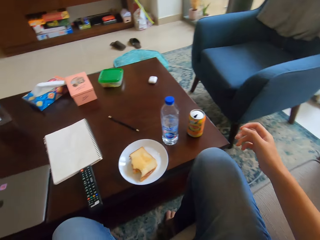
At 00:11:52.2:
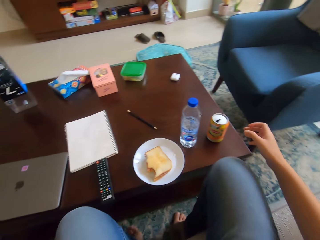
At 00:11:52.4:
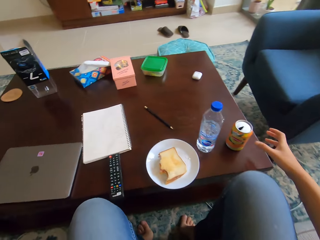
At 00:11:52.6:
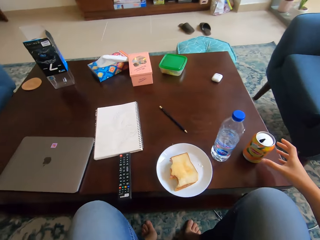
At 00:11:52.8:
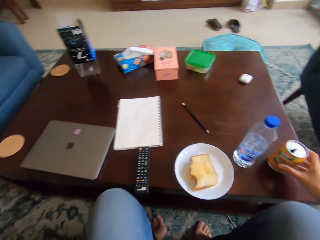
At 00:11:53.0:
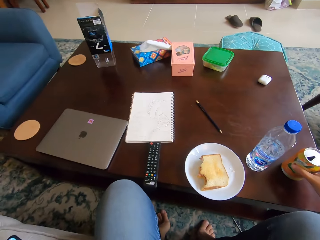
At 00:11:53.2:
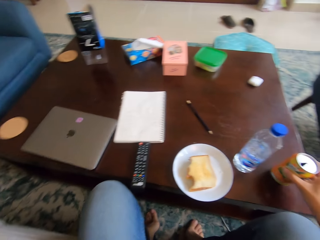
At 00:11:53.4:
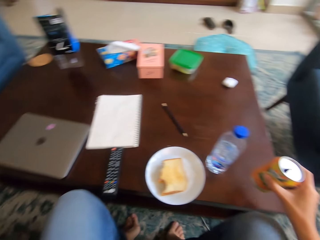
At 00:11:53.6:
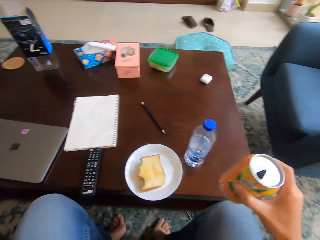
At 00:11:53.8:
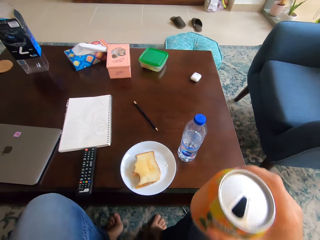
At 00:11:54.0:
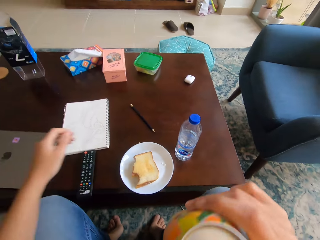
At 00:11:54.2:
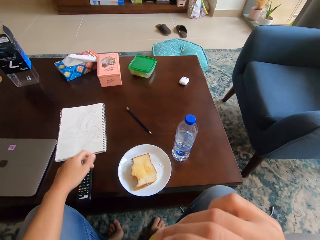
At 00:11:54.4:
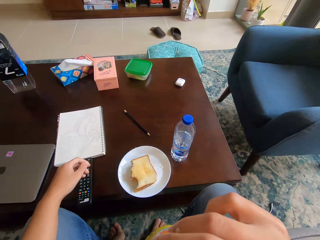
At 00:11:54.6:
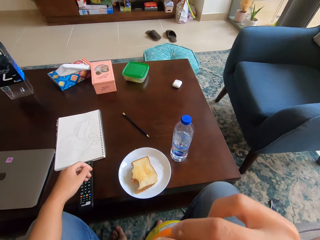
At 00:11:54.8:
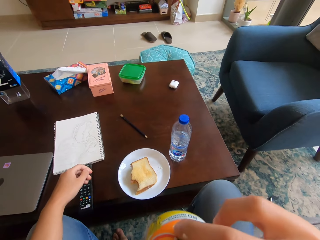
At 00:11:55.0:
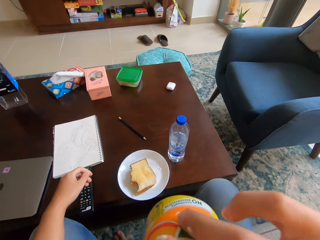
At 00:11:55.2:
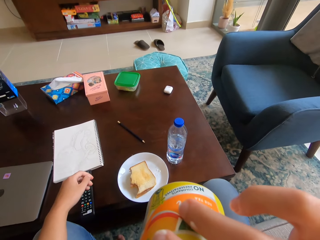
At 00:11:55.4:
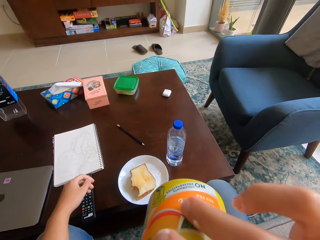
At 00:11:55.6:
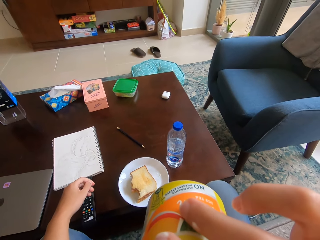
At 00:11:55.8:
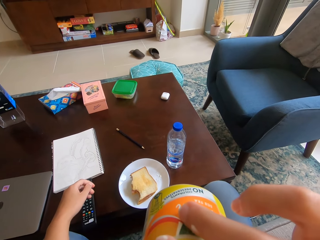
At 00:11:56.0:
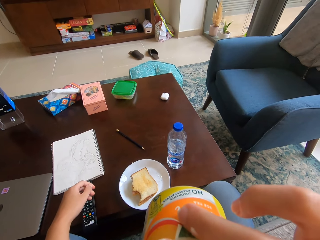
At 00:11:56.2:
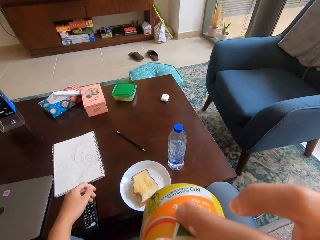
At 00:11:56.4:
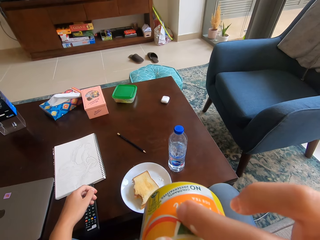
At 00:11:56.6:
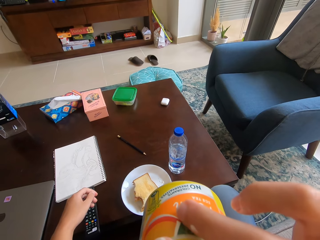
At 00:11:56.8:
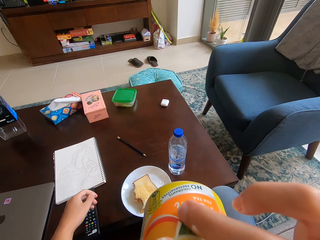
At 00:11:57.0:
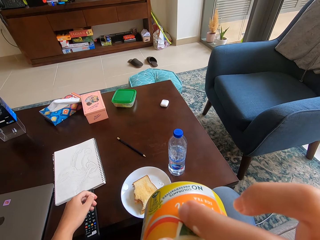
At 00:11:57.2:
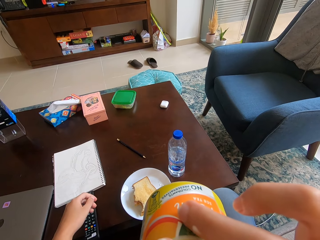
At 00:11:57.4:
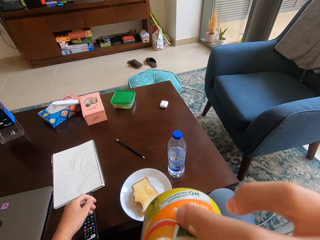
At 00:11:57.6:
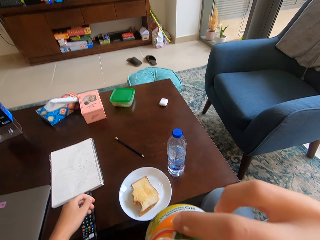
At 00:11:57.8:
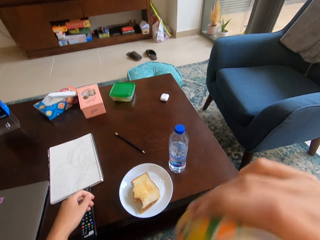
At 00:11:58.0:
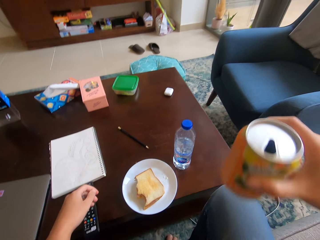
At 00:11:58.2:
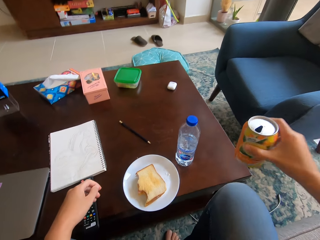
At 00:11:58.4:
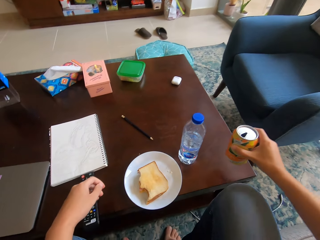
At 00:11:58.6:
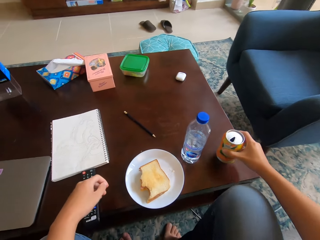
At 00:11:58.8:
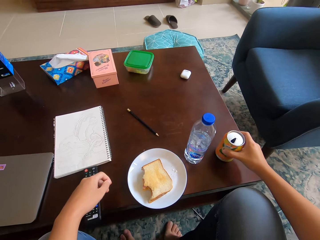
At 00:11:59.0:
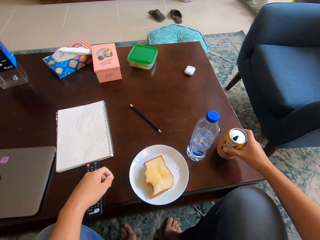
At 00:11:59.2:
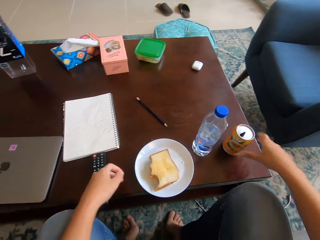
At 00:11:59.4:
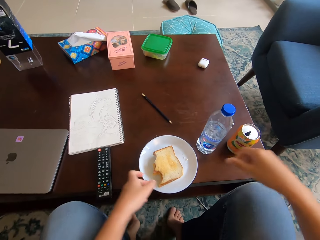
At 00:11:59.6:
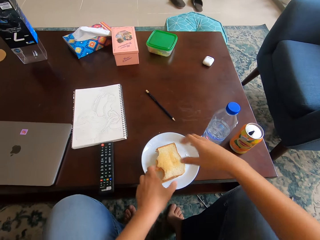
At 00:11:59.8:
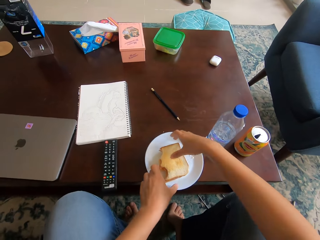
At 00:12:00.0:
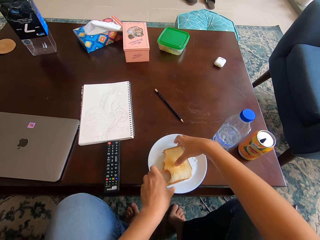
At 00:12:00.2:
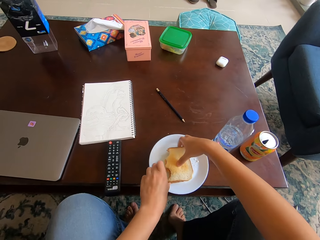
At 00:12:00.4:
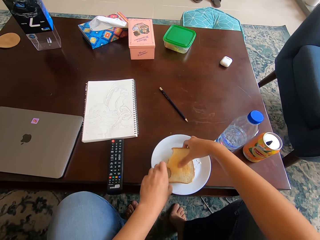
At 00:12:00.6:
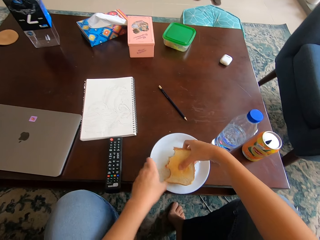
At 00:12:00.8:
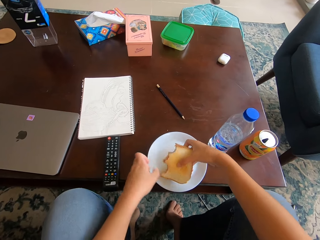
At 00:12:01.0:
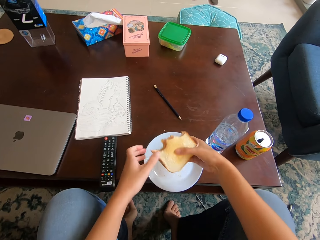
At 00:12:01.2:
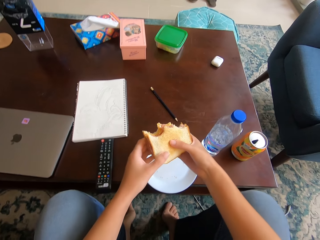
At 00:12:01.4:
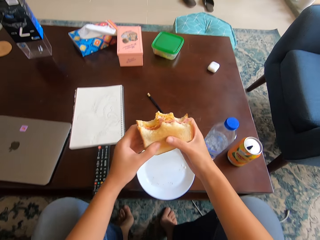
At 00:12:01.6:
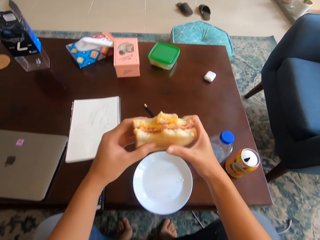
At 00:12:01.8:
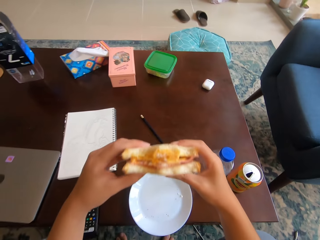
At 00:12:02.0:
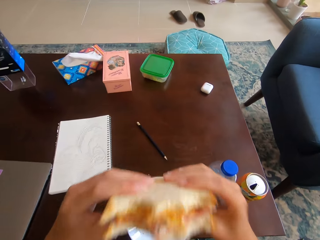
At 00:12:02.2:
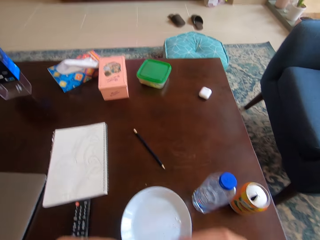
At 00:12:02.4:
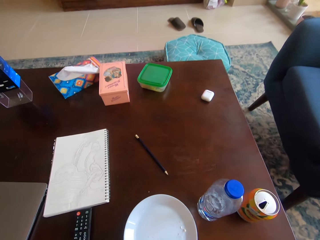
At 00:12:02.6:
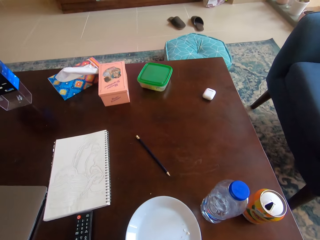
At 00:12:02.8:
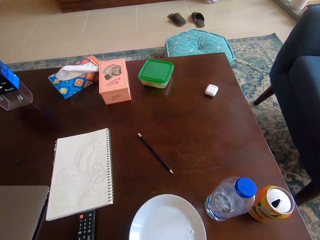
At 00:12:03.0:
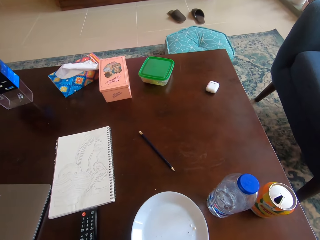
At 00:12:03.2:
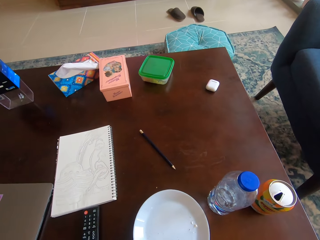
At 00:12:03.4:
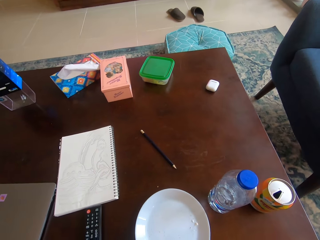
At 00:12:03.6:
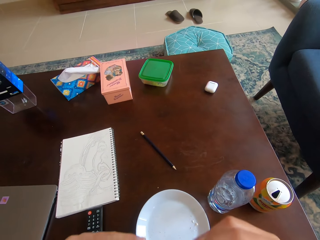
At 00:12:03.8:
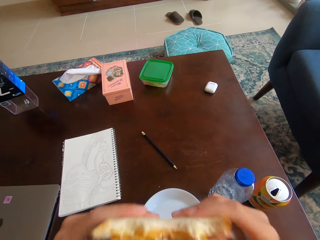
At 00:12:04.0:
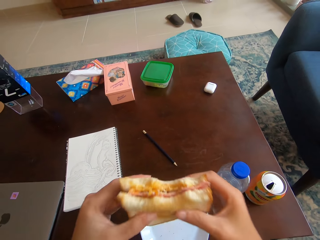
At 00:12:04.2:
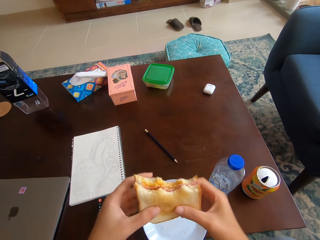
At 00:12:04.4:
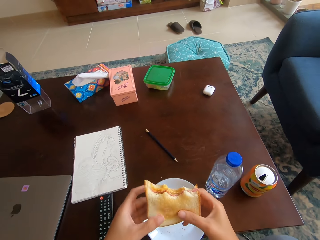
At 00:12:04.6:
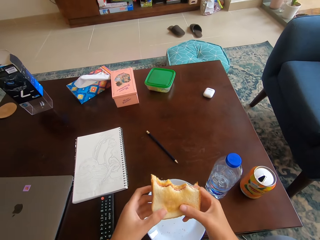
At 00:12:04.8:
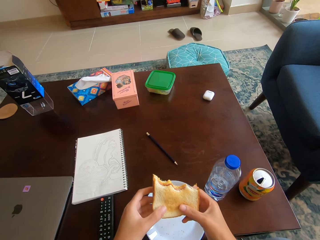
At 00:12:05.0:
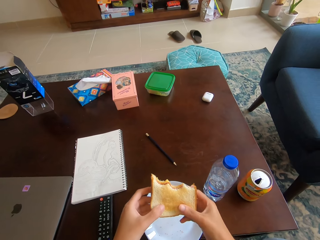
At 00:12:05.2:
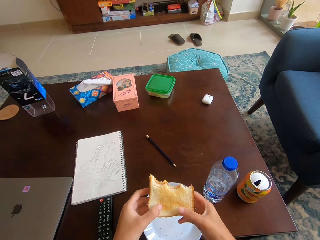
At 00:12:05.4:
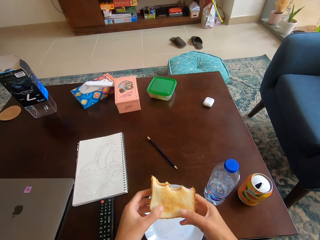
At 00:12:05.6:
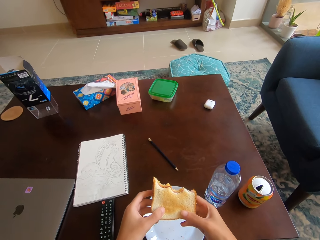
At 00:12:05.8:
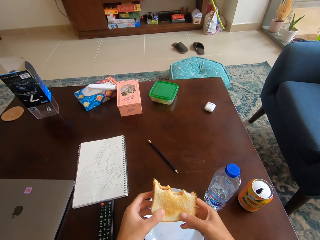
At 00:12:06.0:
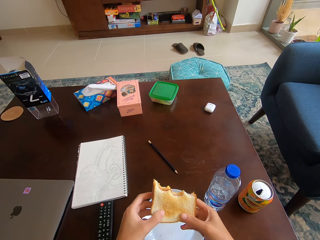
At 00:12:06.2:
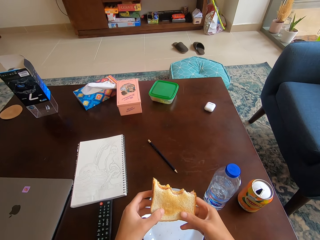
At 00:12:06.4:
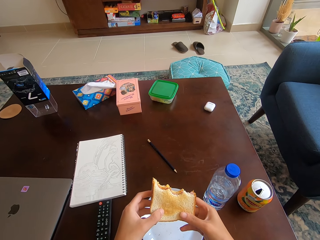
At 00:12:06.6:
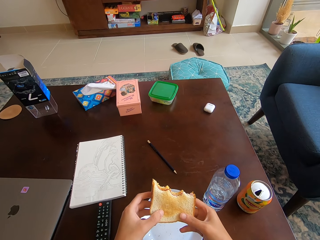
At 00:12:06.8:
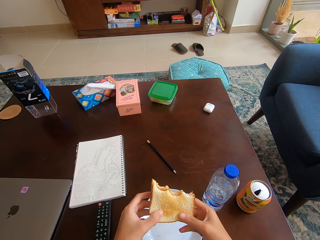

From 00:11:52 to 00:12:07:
The camera wearer picks up the canned drink or bottle on the table with his right hand. He holds the canned drink on his mouth with his right hand. He sips a drink from the bottle. He puts the canned drink on the table with his right hand. He picks up the sandwich or piece of bread on the plate on the table with his right hand. He holds the sandwich with both hands. He lifts the sandwich towards his mouth with his hands. He bites the piece of bread with his mouth. He holds the sandwich with both hands.

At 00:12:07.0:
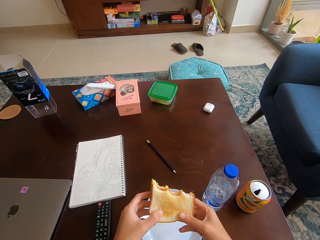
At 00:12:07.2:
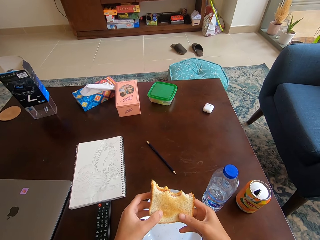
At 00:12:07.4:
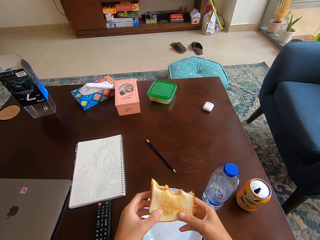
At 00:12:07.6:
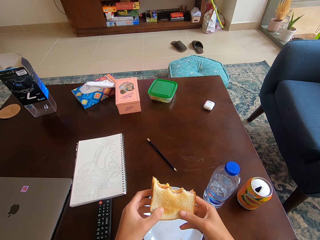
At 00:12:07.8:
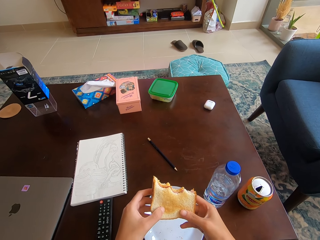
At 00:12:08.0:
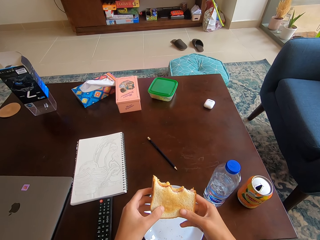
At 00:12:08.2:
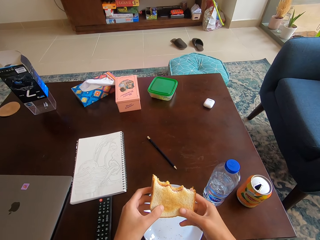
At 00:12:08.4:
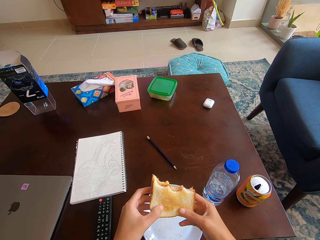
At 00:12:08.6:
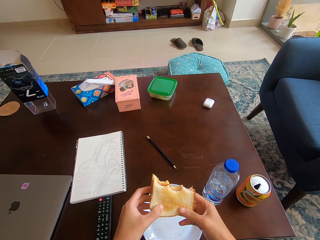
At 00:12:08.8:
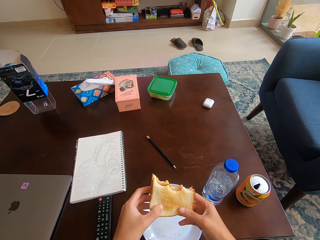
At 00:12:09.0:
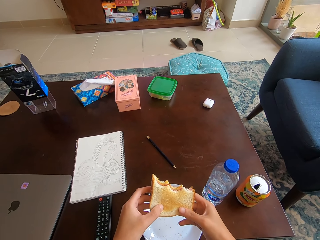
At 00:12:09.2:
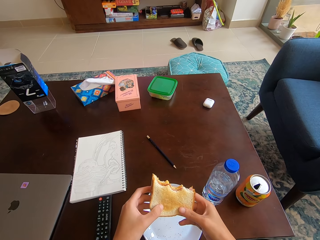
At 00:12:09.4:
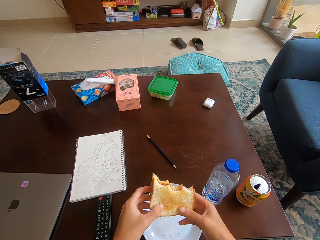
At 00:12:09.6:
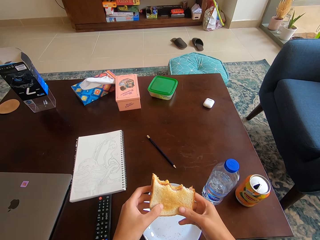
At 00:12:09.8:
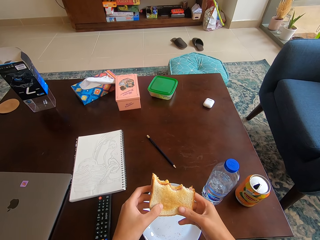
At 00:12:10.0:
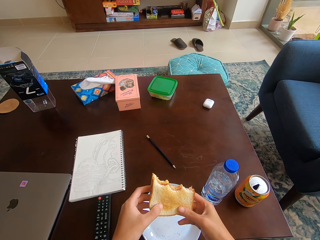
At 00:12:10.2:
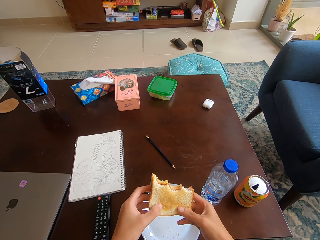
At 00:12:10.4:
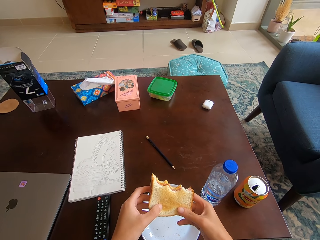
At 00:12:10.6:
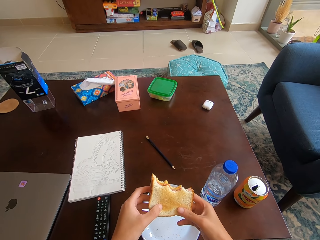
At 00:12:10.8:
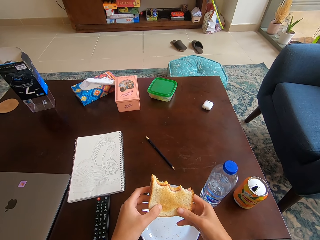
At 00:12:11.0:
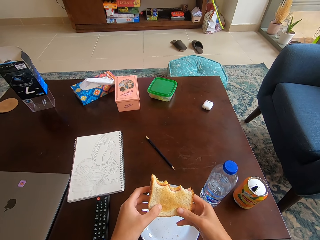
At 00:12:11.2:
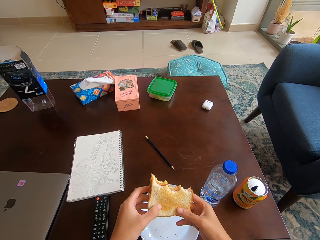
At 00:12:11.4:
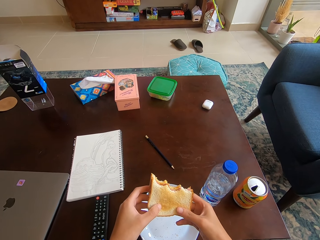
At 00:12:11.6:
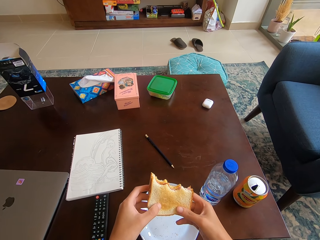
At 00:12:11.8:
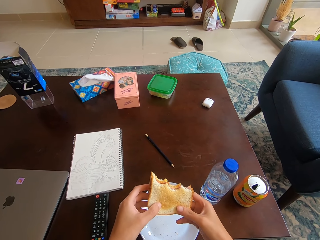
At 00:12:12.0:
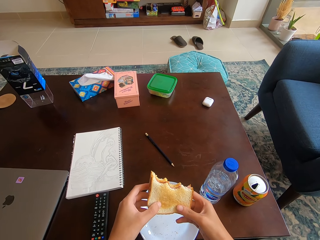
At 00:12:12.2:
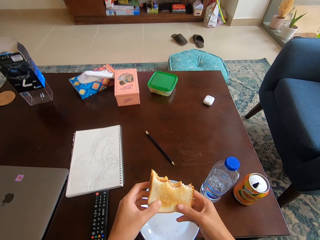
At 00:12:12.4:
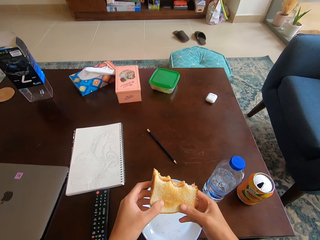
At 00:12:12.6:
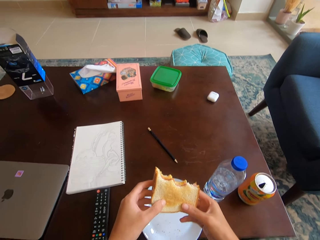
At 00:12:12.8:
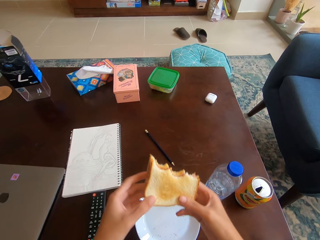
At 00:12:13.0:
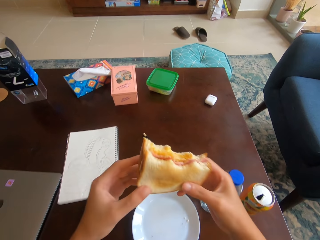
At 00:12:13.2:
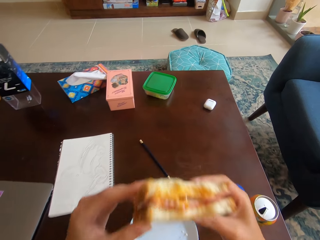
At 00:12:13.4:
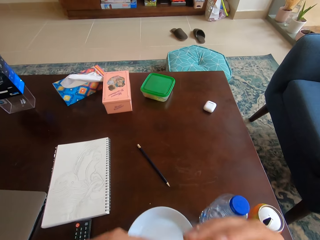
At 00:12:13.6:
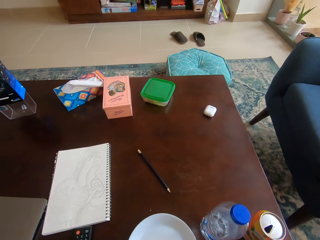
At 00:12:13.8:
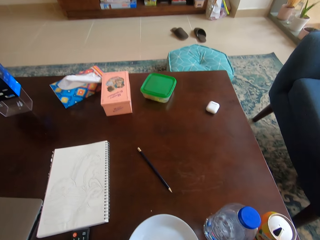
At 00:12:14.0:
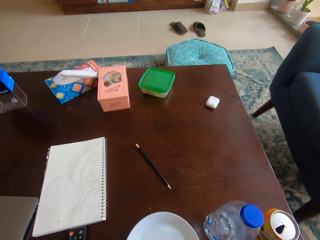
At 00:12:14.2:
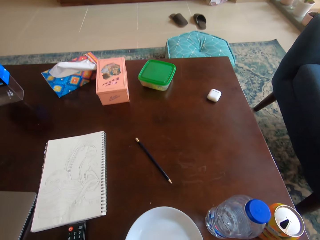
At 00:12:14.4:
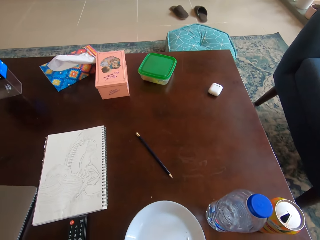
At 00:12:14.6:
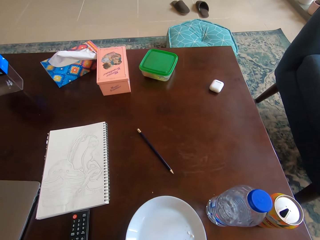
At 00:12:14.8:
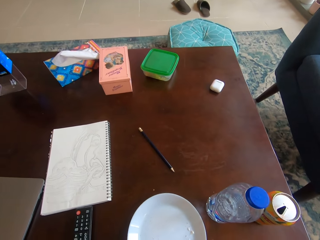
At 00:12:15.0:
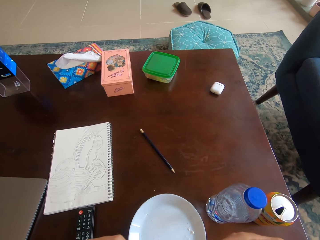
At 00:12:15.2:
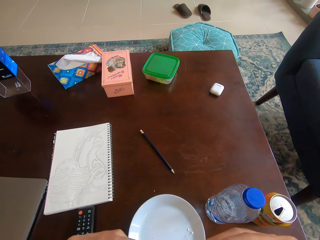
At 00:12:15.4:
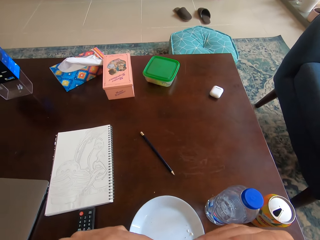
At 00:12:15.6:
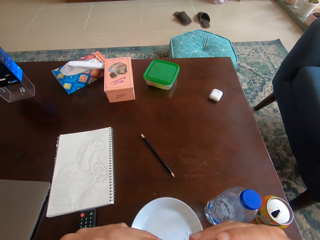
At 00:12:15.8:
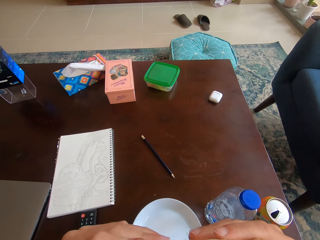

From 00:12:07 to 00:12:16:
The camera wearer looks around a room. He lifts the sandwich or piece of bread towards his mouth with his hands. He bites the piece of bread with his mouth.
